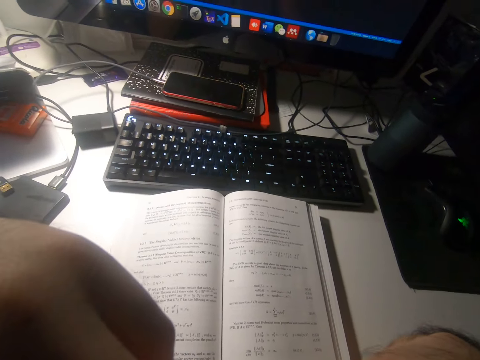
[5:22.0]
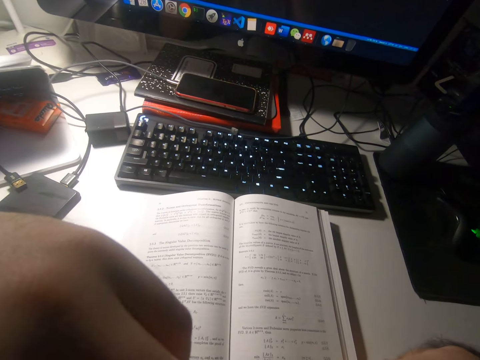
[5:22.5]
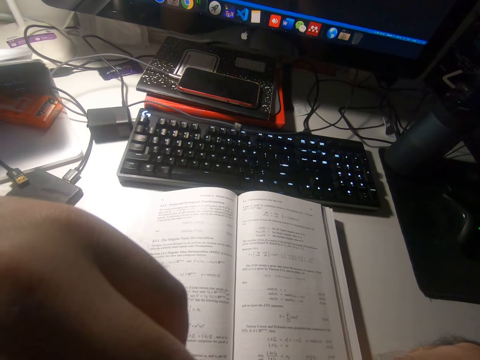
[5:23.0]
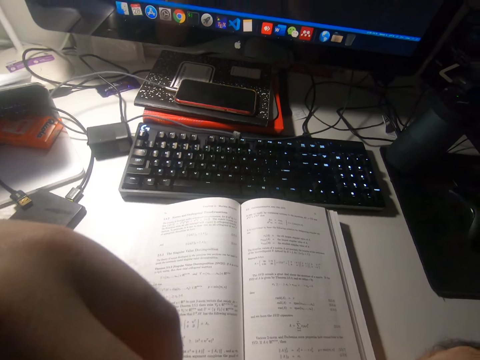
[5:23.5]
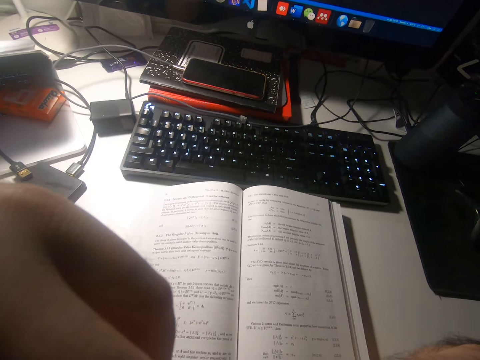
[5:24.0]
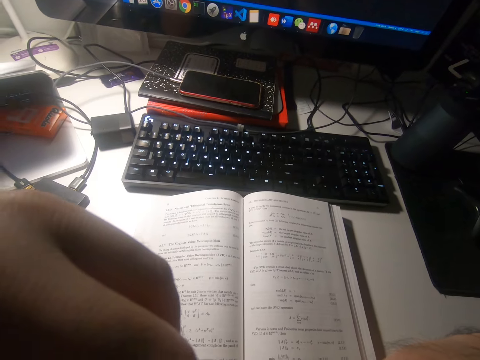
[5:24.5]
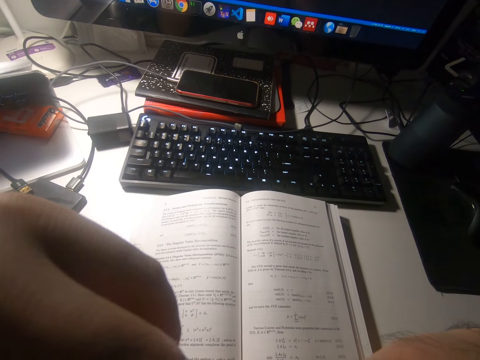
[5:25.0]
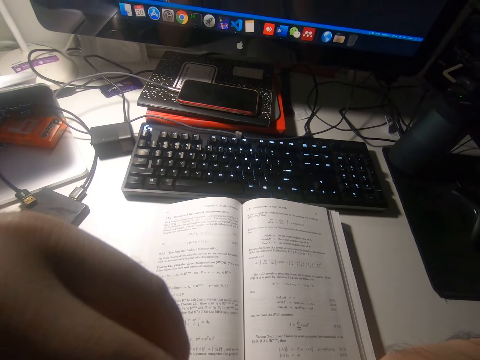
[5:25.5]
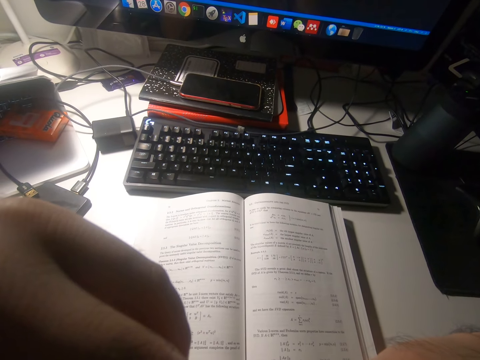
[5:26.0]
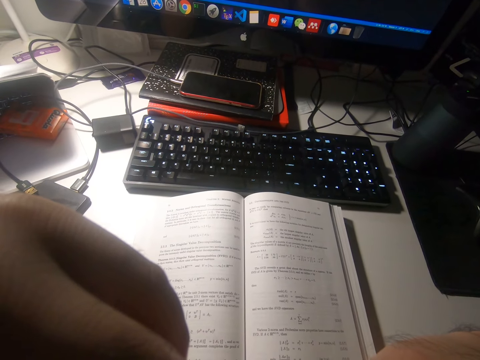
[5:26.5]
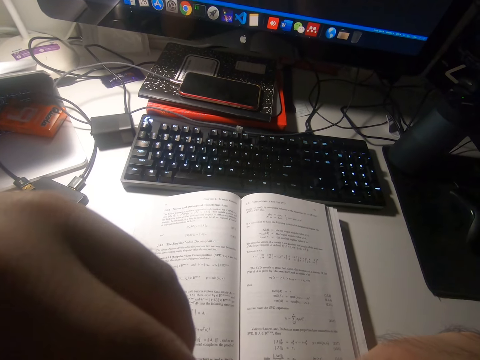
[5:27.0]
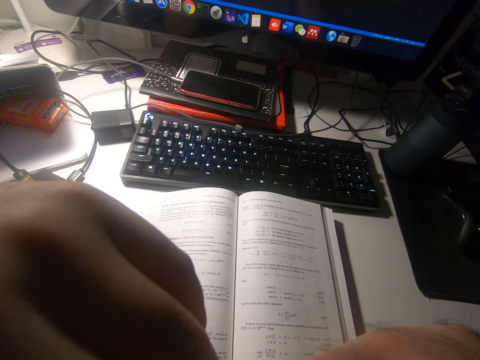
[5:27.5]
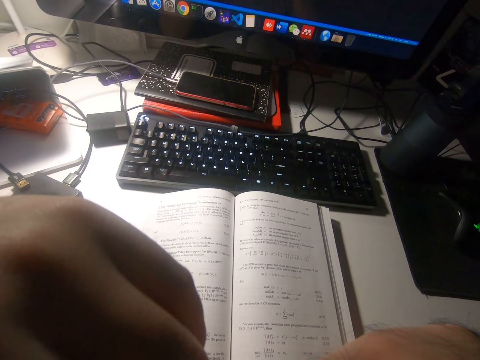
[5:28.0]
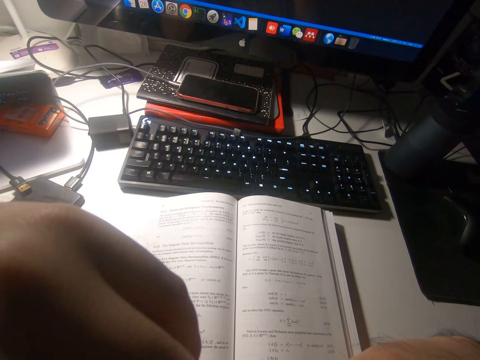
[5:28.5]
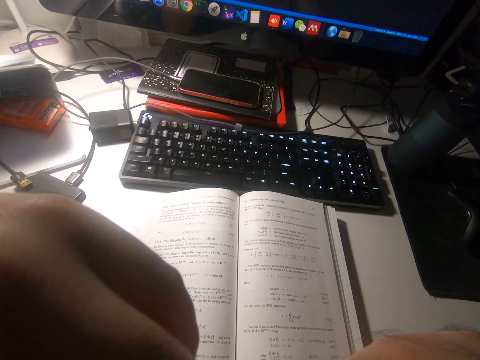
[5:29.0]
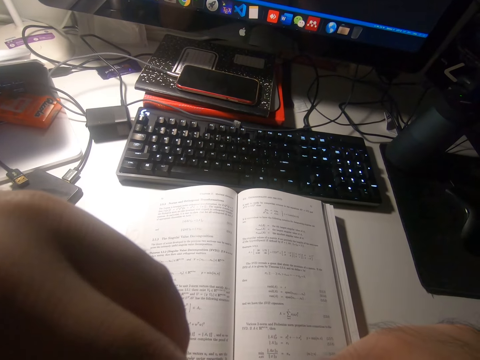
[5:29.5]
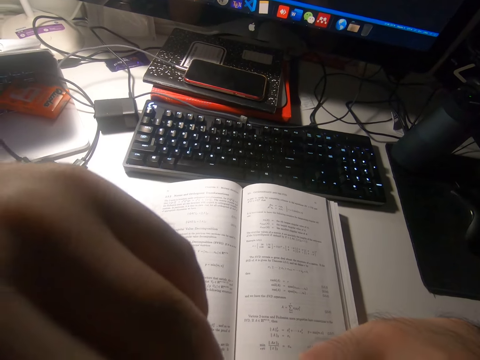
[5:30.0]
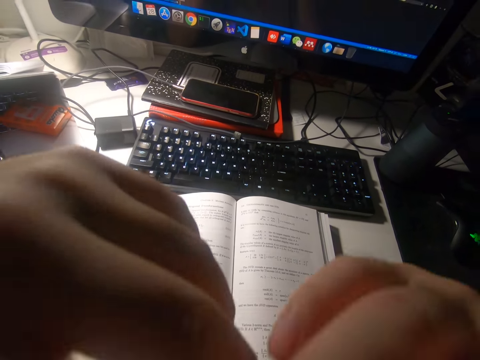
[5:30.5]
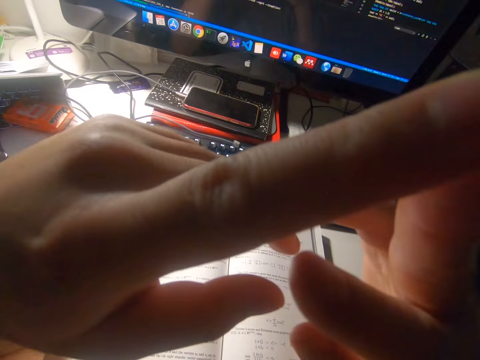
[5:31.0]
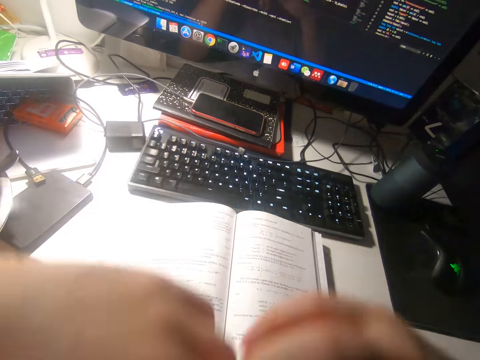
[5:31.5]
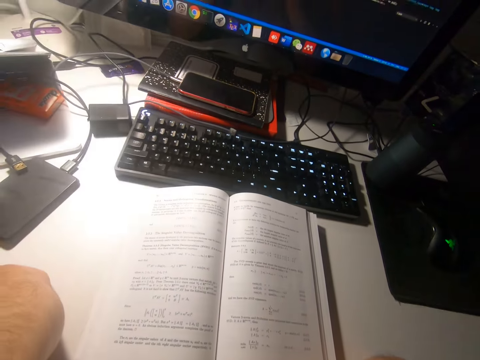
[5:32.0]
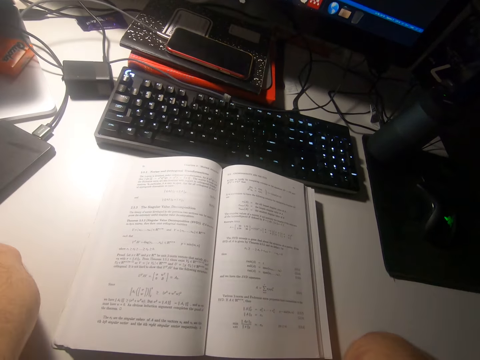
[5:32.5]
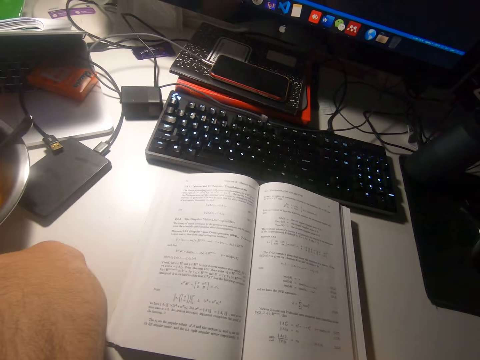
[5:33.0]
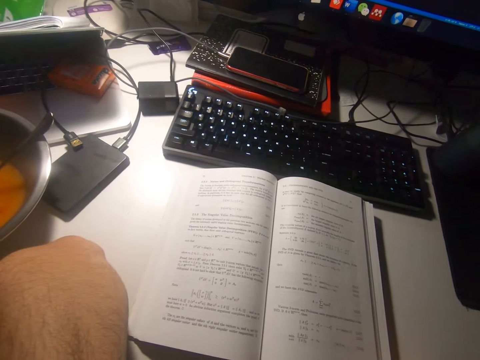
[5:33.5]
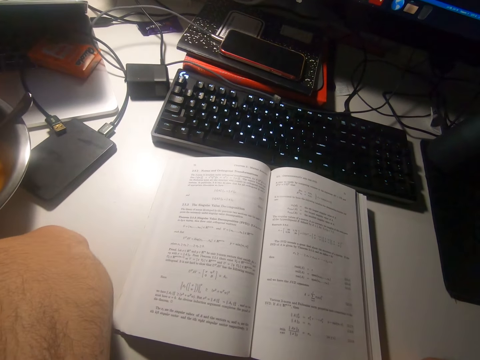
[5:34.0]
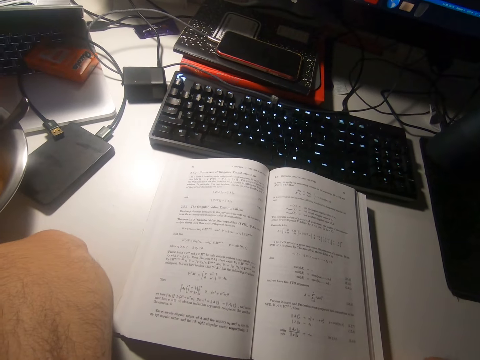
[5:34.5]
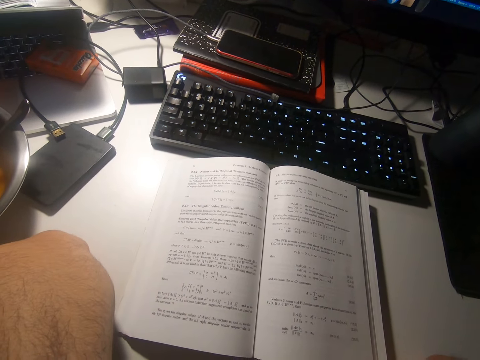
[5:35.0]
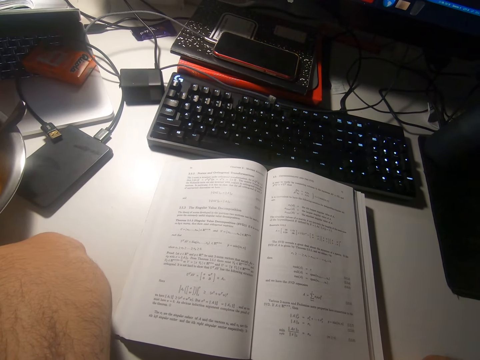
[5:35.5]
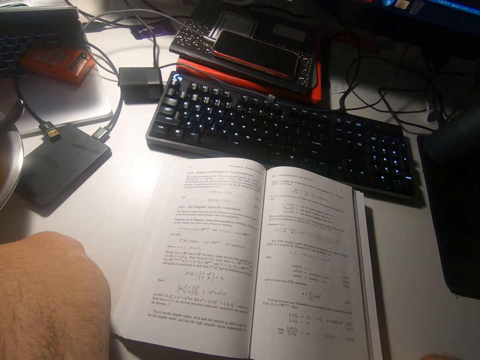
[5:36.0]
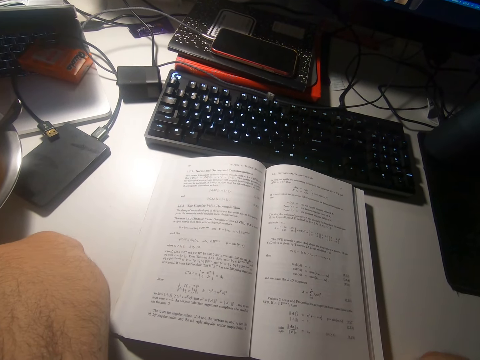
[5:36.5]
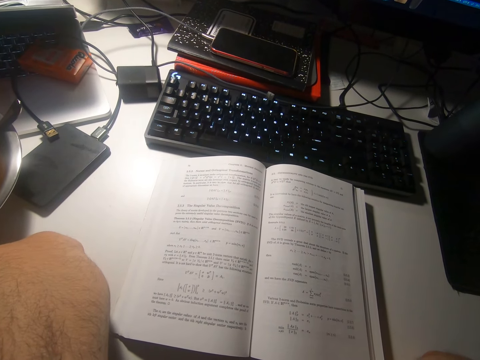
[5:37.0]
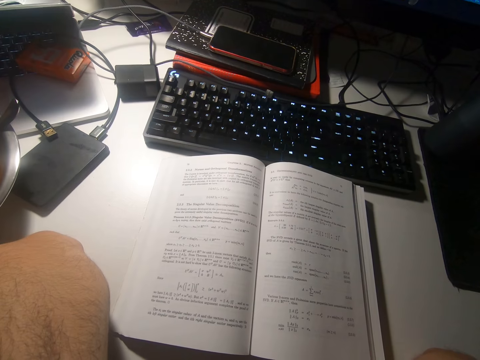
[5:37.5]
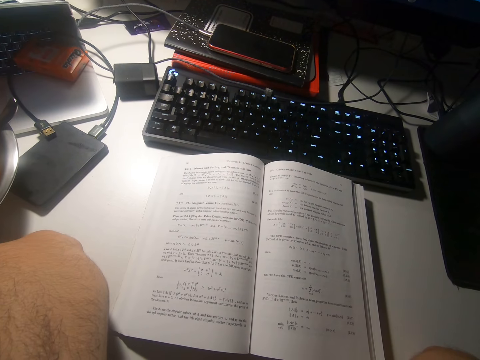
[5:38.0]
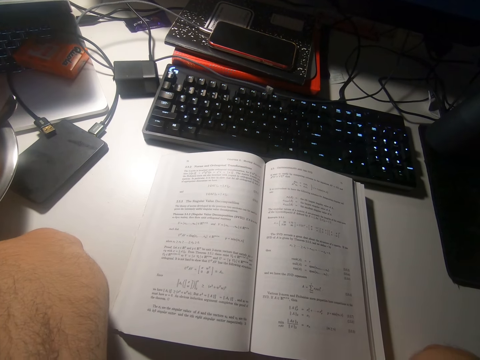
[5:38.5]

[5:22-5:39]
The camera wearer removes her hands from her face. She holds hands. She reads the book on the table. She looks around.

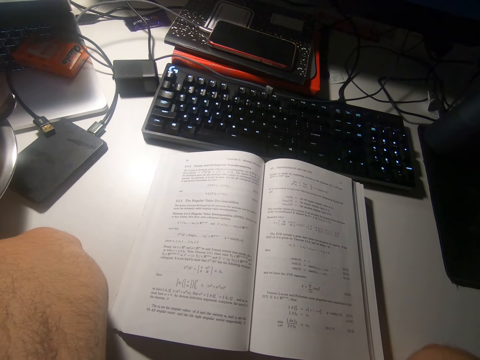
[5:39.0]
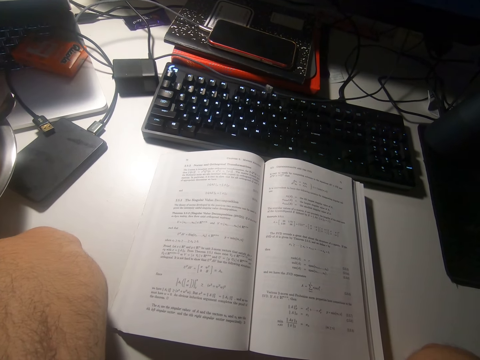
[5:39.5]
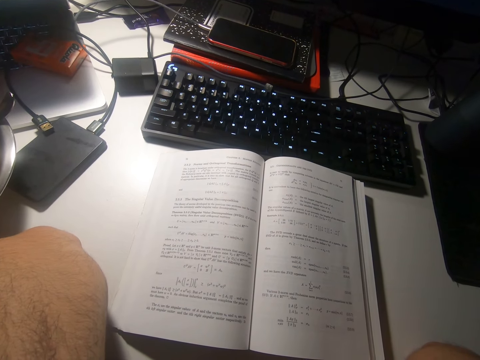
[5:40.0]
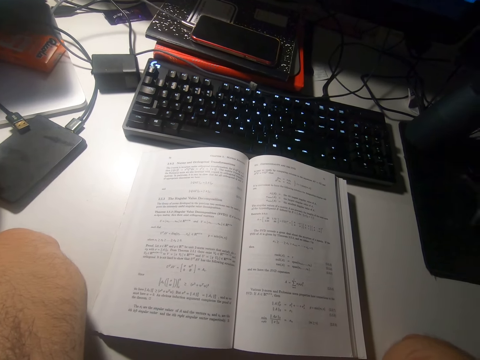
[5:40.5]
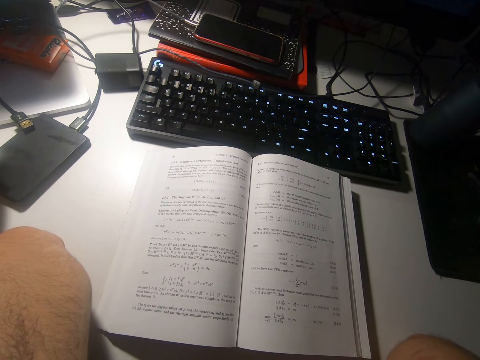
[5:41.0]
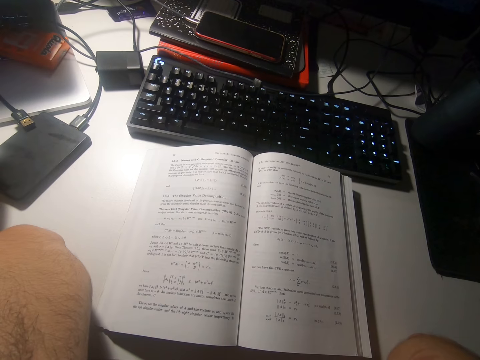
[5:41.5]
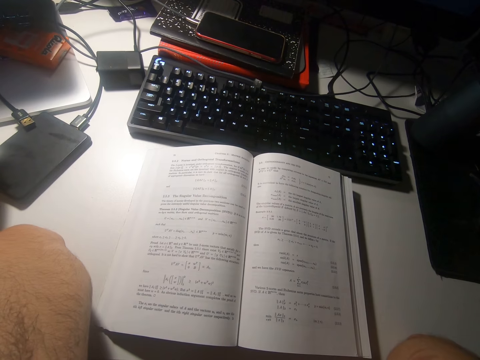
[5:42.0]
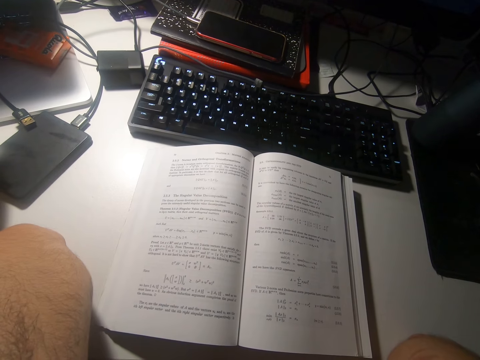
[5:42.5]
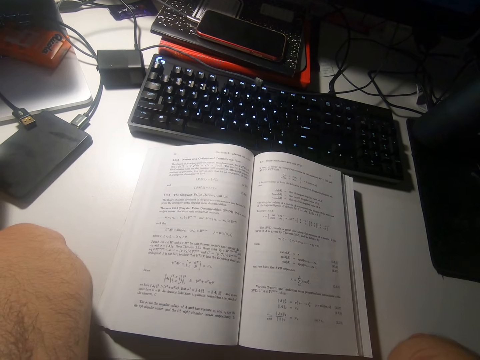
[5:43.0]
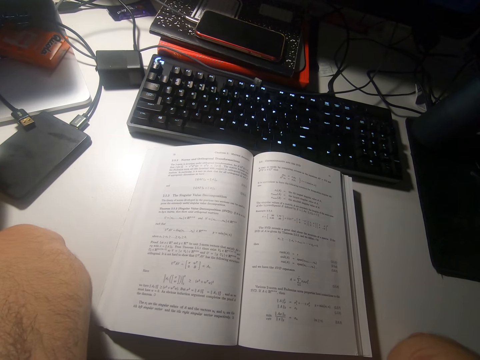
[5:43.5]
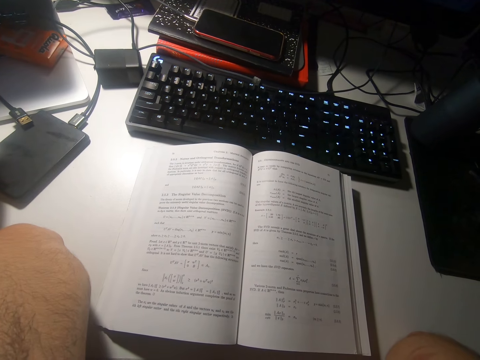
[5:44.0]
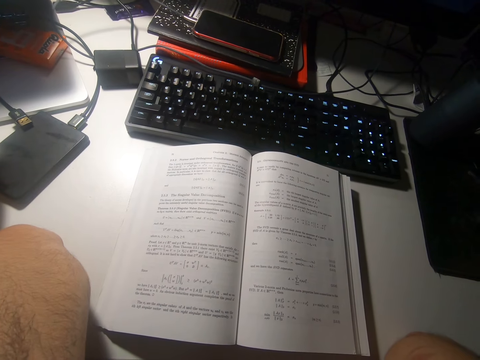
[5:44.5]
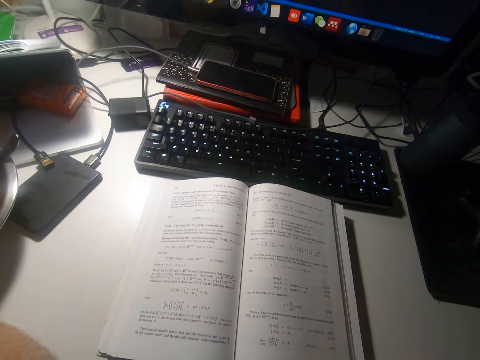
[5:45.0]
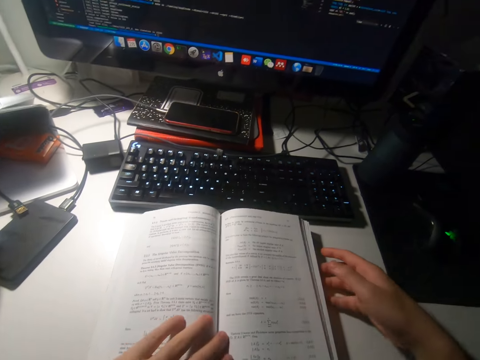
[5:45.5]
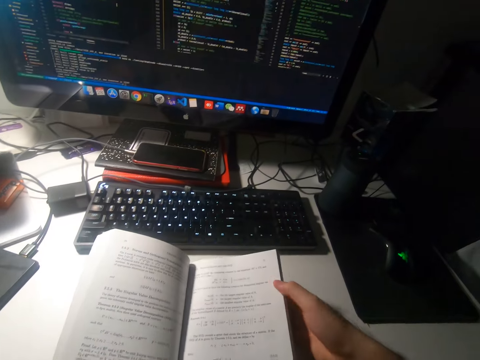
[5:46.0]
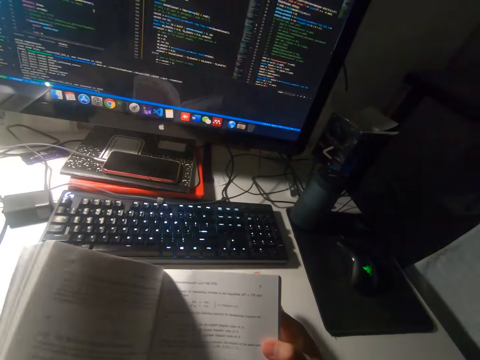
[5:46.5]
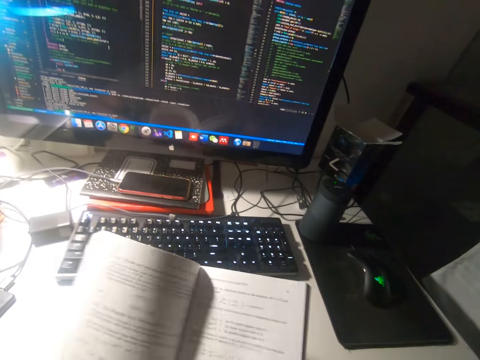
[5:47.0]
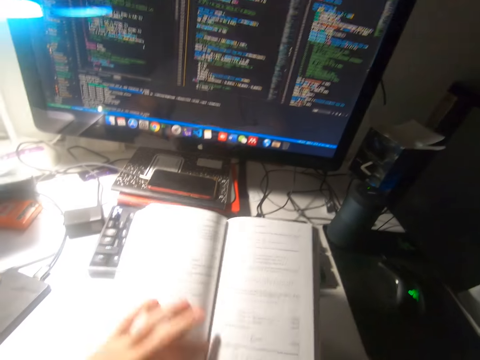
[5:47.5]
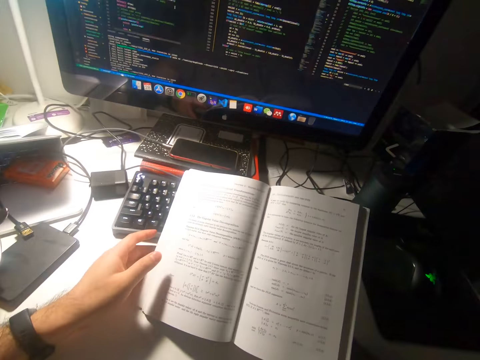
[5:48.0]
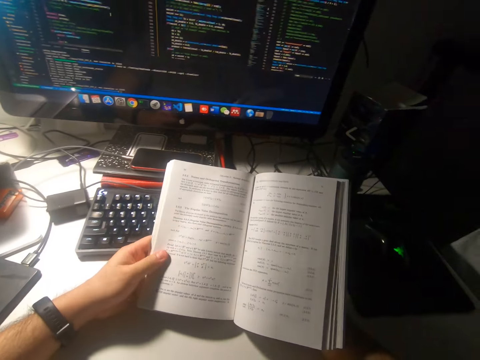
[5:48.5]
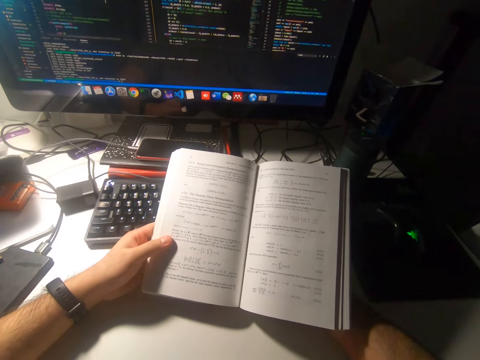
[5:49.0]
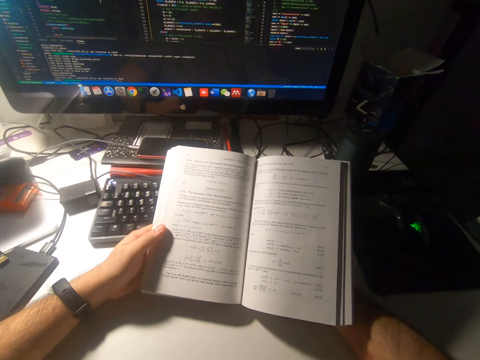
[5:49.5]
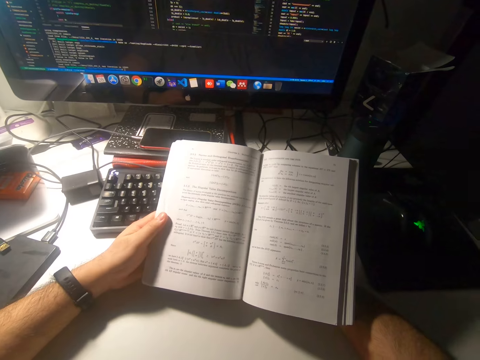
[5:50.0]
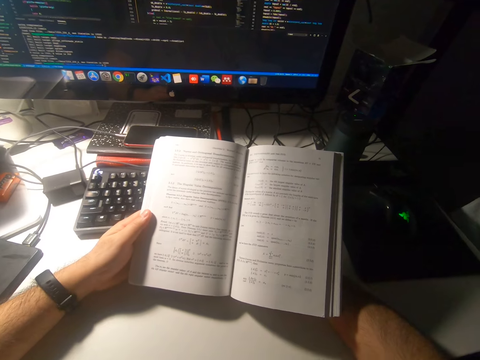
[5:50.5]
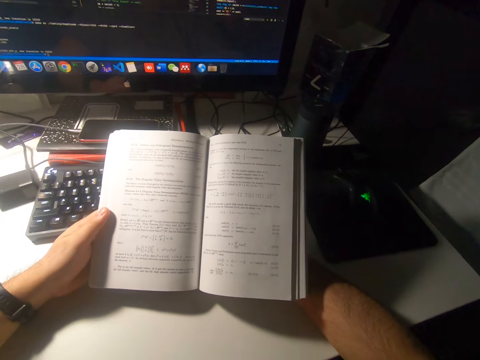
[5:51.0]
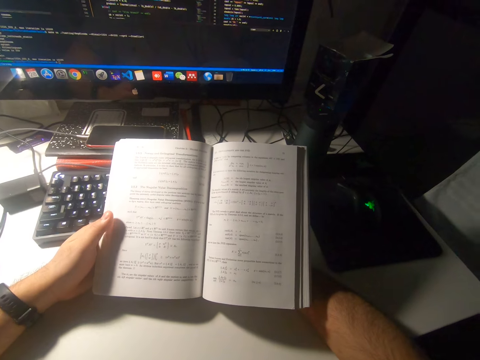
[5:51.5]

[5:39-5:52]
The camera wearer lifts the book from the table with both hands. They read the book.
